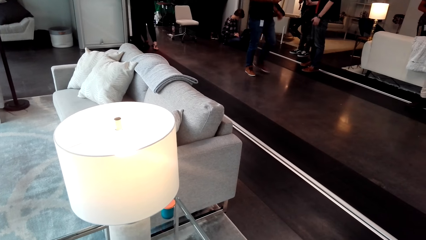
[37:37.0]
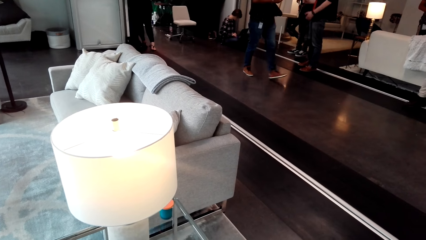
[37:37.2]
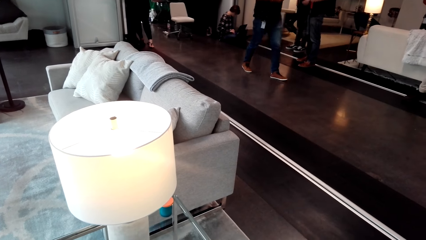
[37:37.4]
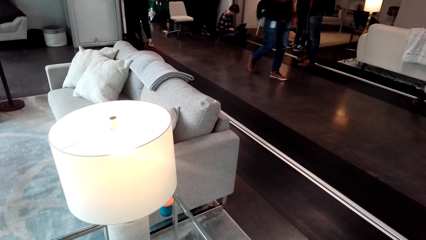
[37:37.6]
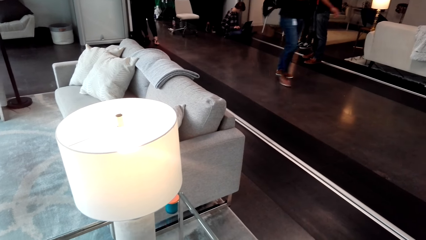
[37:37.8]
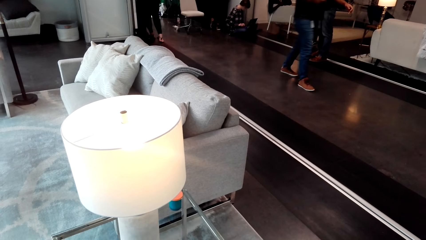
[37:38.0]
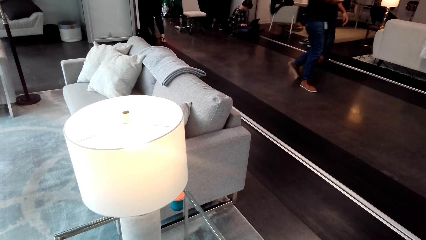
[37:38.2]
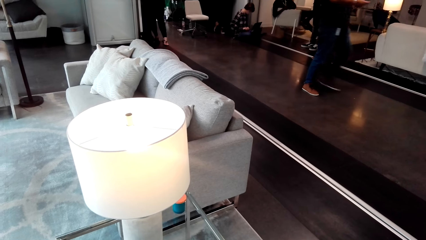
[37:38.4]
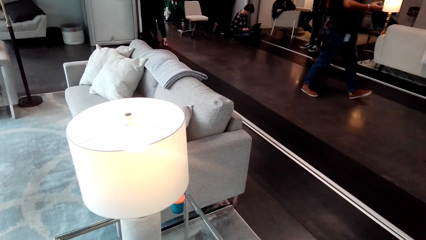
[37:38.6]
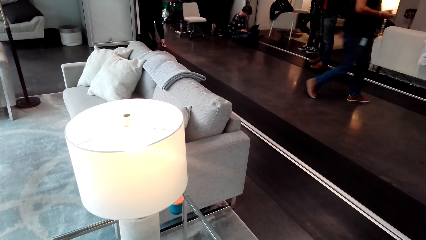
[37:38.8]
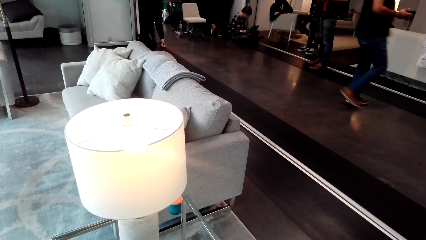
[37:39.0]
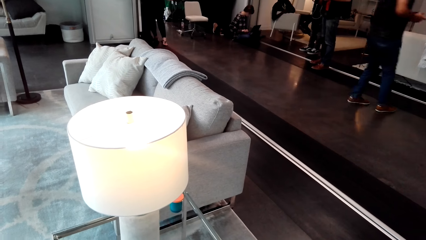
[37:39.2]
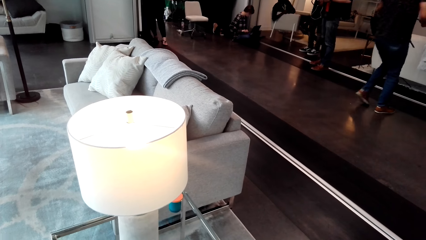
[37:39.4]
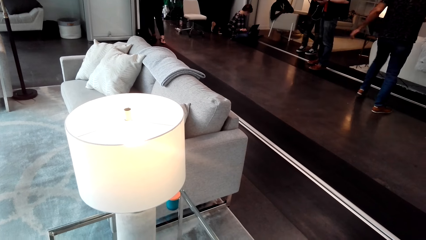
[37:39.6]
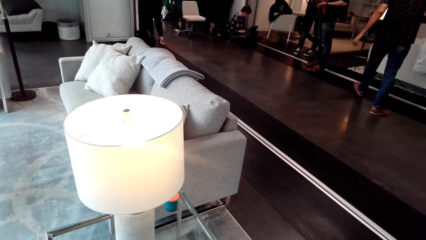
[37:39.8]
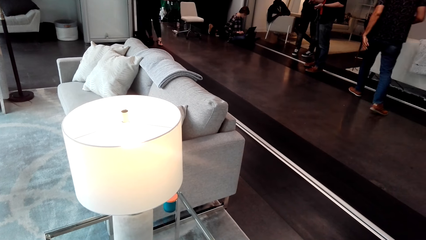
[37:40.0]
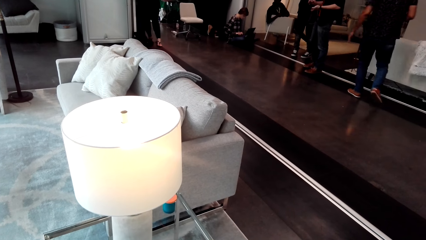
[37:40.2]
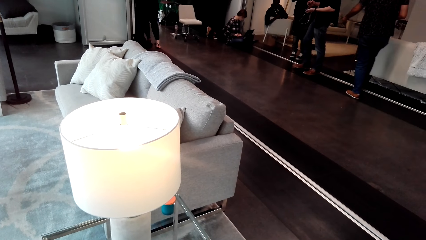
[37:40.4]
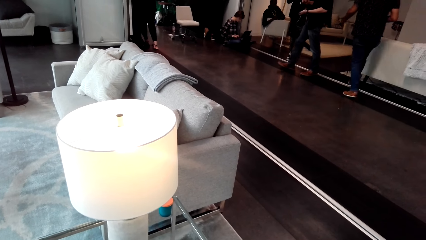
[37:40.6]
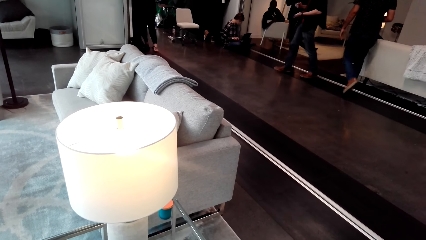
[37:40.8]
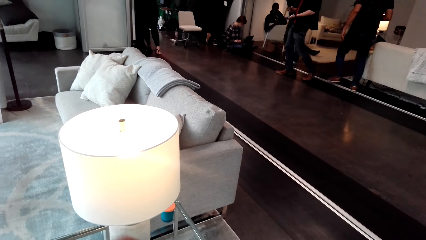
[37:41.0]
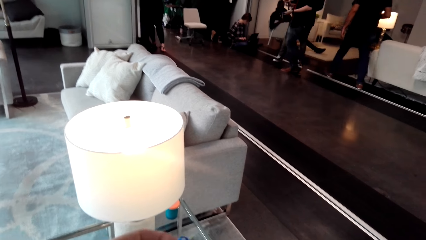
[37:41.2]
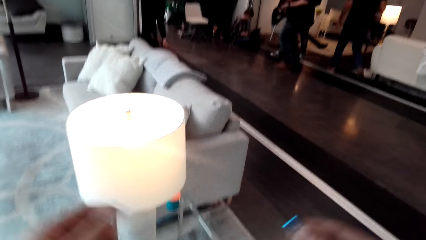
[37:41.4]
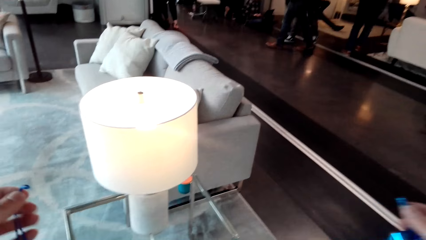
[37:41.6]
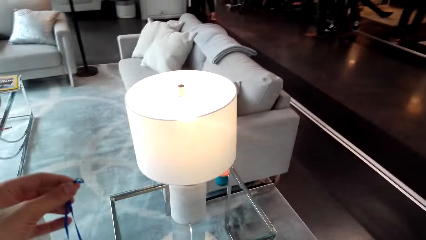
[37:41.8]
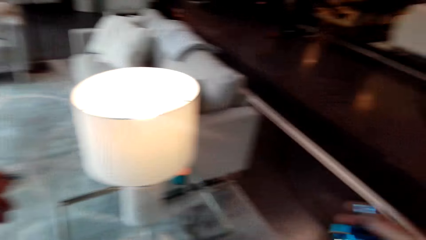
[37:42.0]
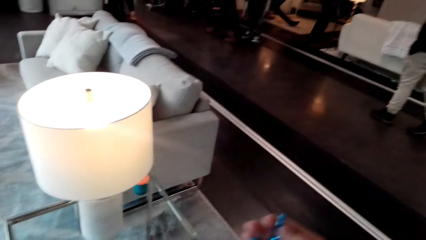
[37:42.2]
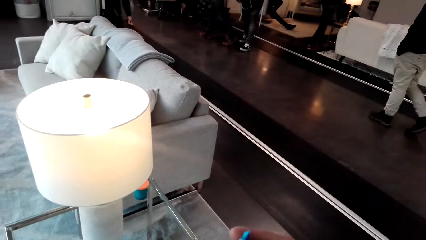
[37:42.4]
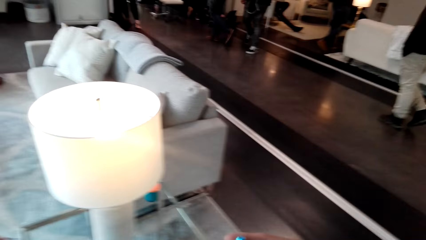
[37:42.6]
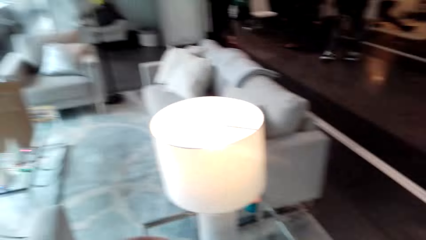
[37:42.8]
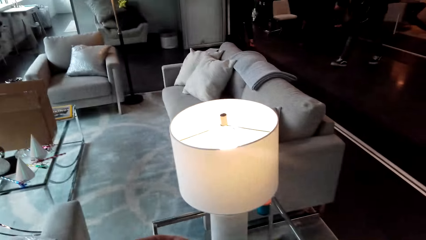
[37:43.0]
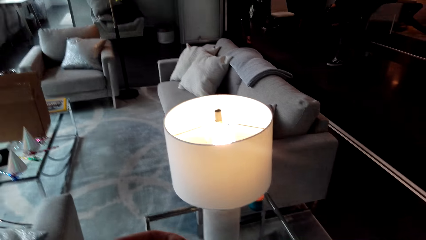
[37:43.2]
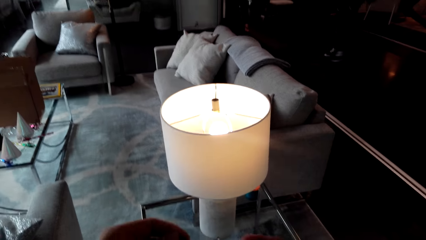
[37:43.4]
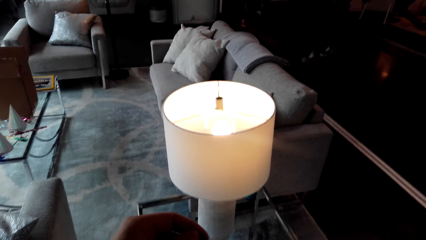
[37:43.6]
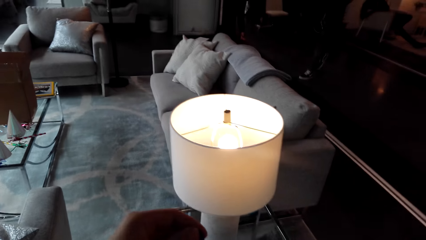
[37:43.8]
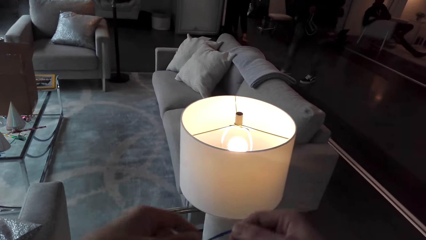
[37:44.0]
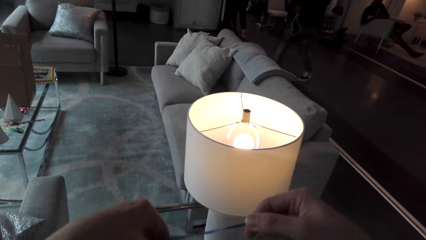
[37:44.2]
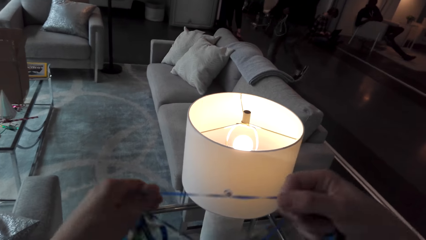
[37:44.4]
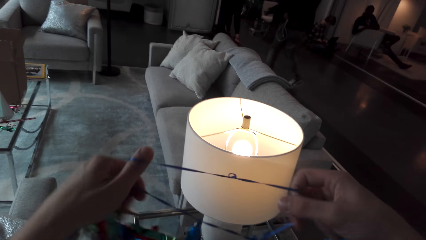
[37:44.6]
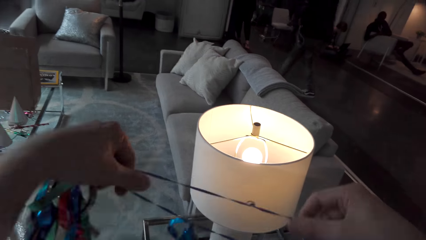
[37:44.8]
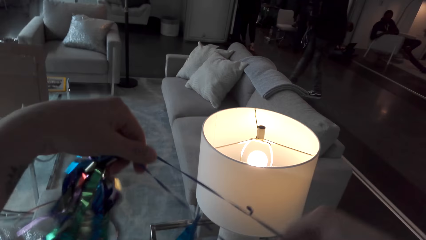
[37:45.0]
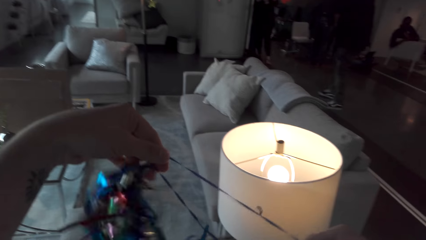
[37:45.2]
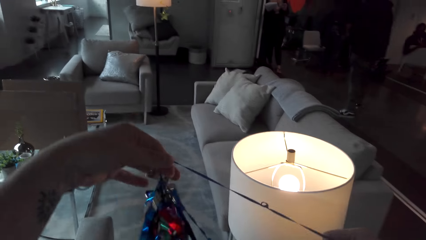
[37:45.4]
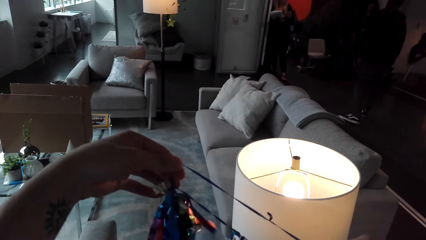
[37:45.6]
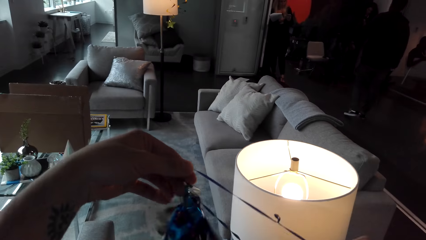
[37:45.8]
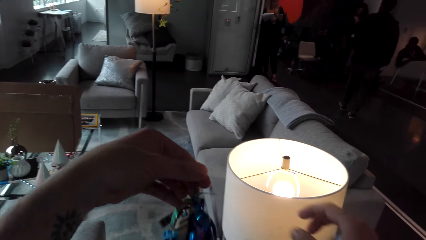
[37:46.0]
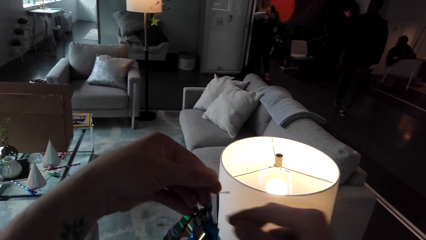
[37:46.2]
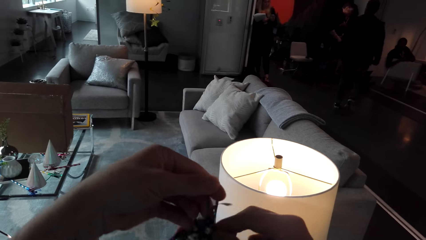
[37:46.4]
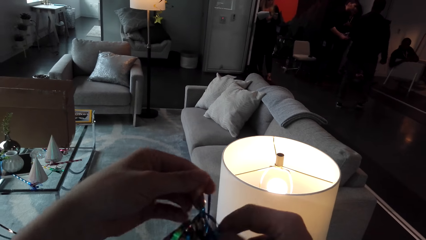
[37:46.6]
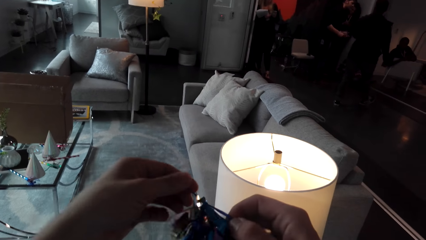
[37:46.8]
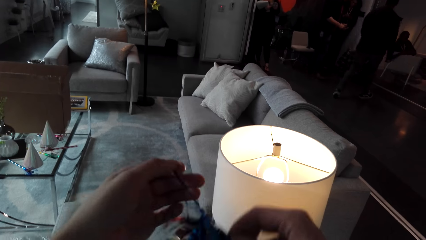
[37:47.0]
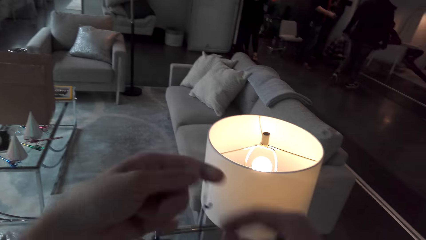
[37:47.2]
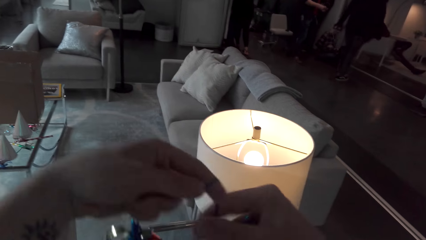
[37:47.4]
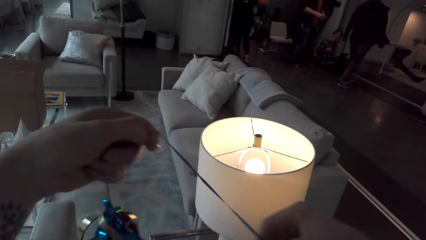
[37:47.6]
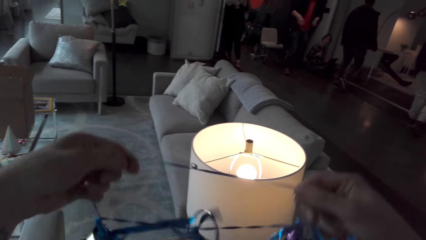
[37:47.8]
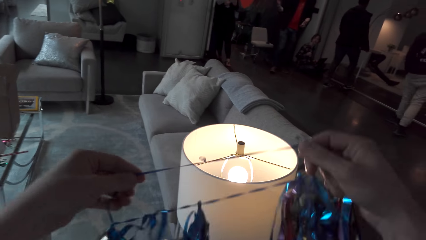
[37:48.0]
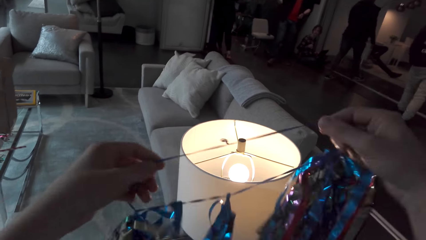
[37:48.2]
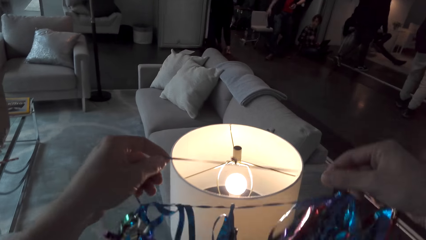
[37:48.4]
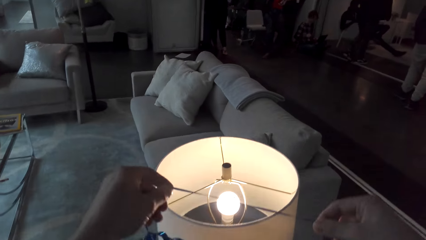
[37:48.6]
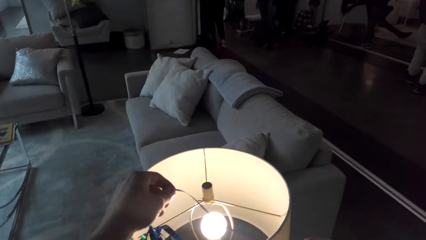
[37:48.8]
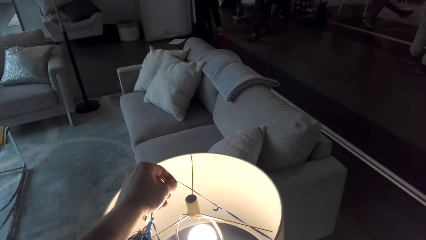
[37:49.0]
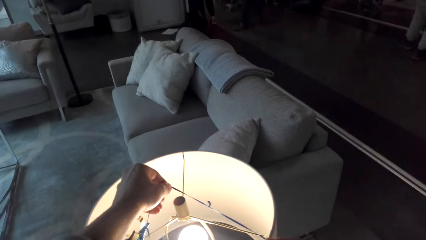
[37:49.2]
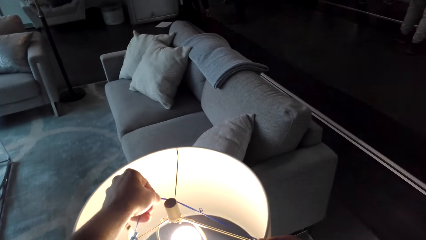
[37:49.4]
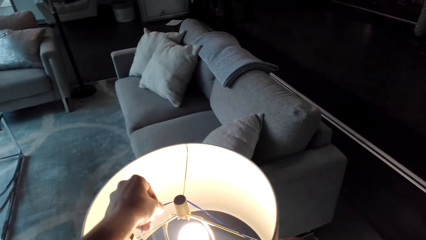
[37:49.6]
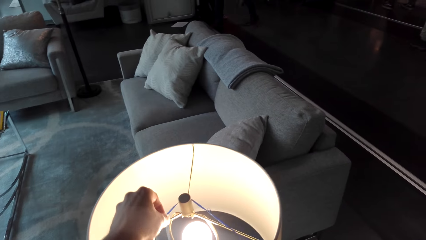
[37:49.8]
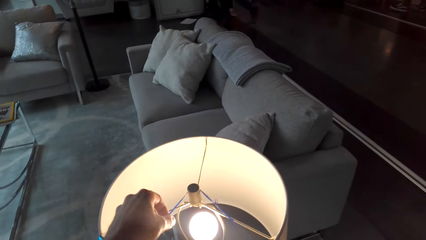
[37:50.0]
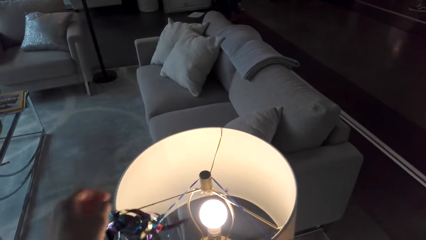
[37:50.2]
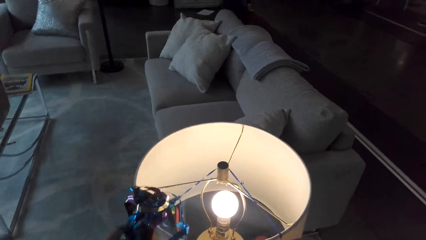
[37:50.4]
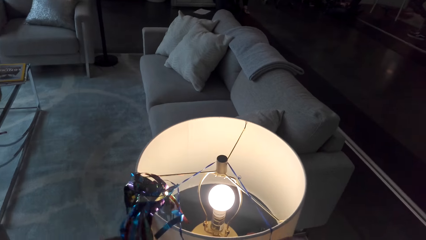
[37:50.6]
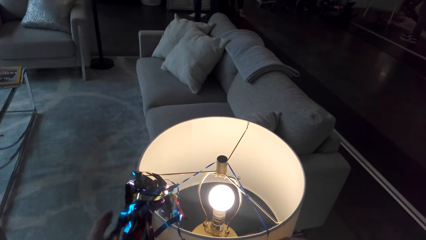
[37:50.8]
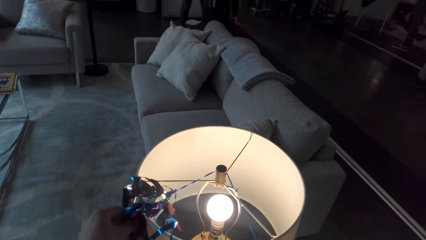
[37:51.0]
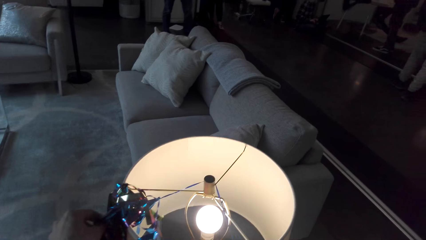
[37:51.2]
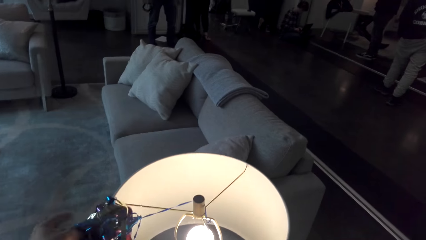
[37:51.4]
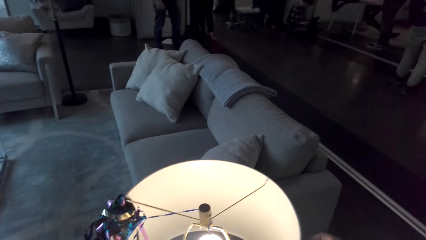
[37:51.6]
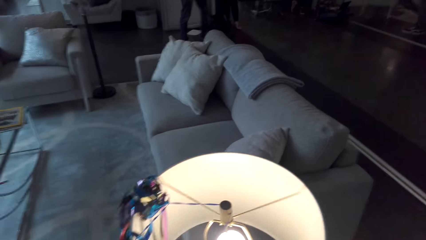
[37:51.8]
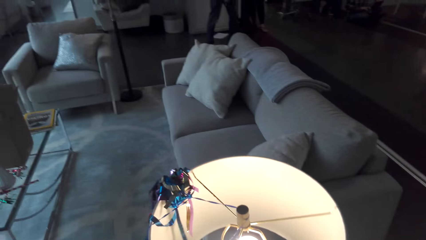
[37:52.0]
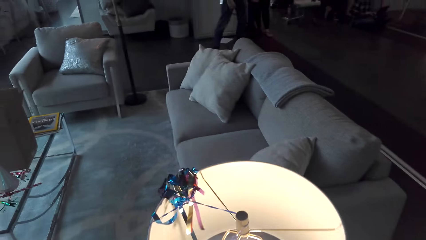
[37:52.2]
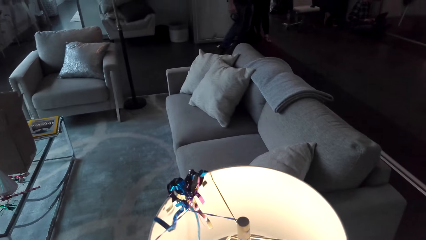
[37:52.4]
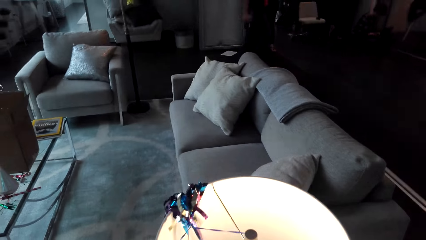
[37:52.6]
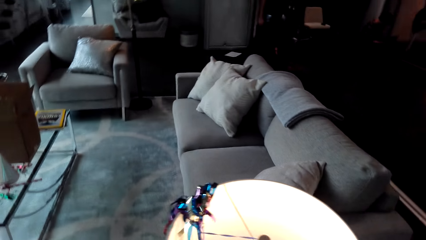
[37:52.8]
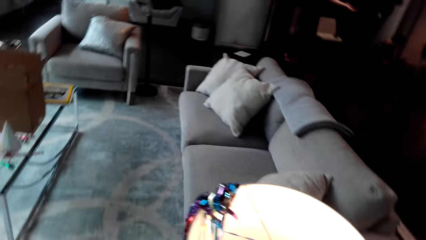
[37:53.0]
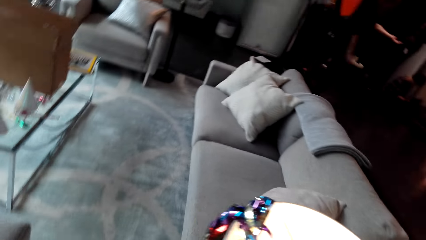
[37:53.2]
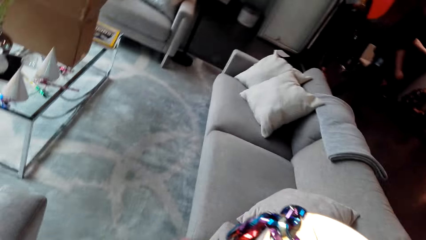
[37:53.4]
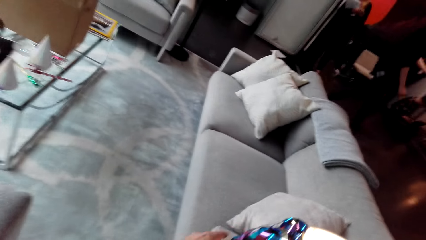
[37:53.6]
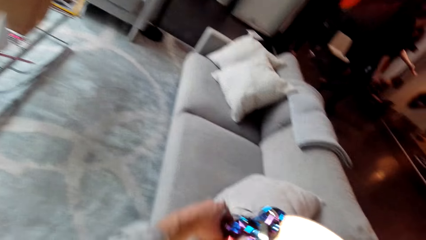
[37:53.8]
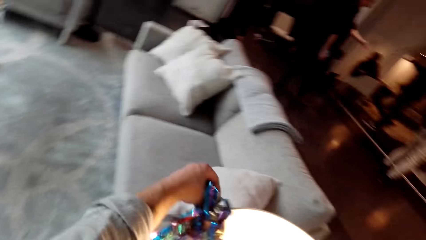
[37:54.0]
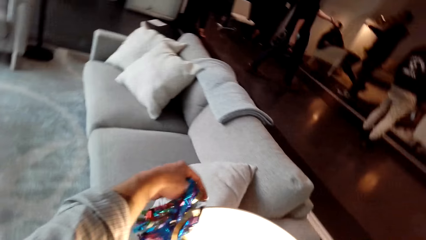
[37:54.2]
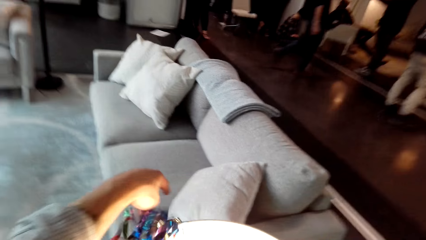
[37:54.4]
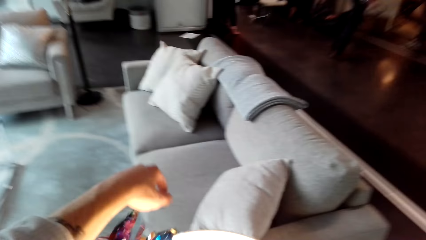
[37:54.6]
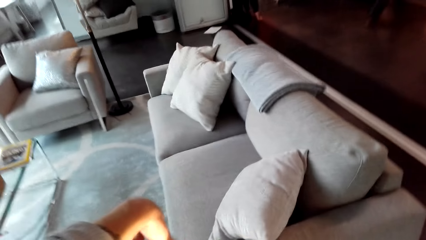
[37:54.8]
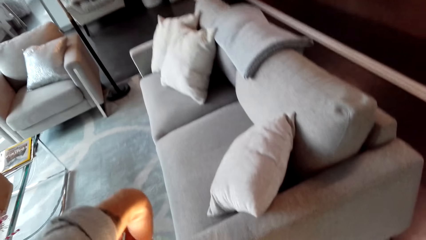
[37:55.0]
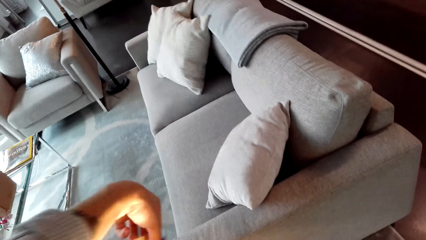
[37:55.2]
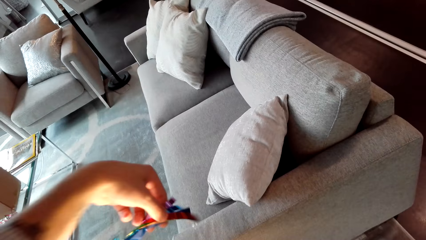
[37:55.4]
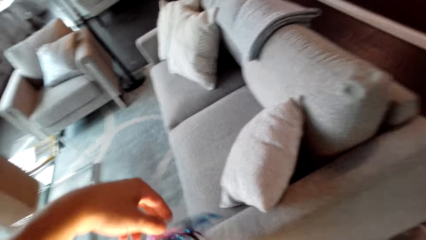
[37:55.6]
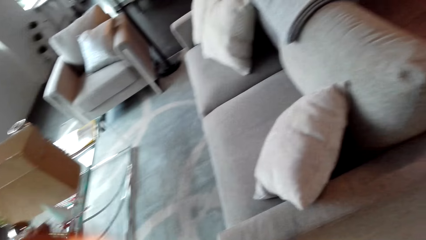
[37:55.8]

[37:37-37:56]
The camera wearer stretches a tinsel. They decorate the light. They put the tinsel on the lamp.
